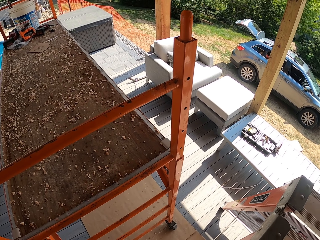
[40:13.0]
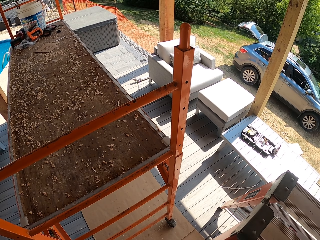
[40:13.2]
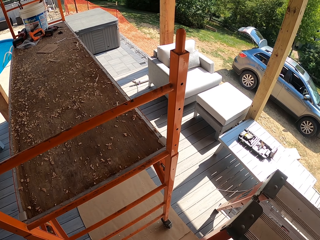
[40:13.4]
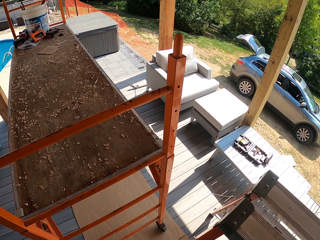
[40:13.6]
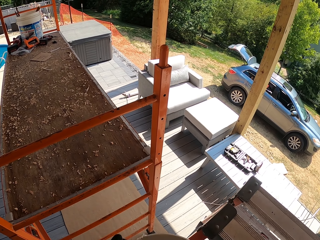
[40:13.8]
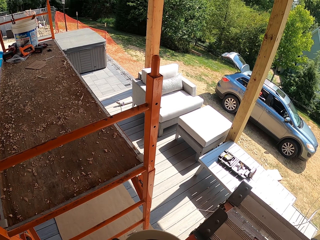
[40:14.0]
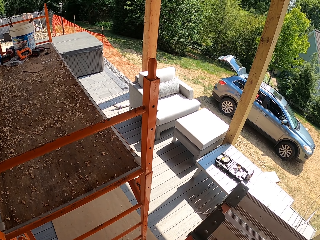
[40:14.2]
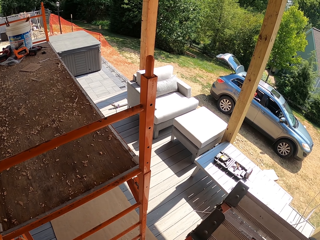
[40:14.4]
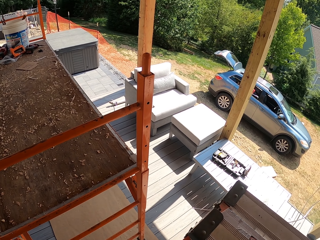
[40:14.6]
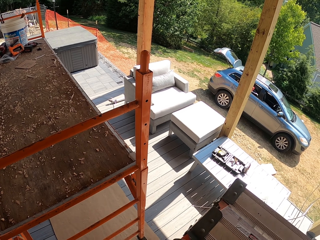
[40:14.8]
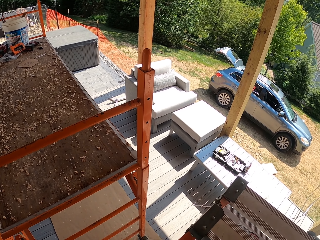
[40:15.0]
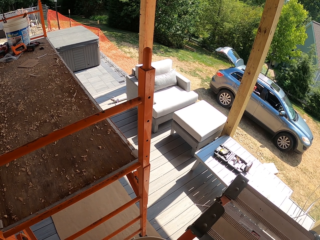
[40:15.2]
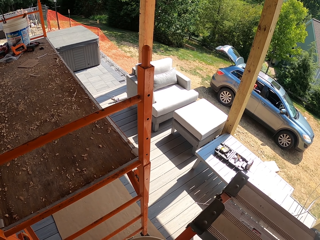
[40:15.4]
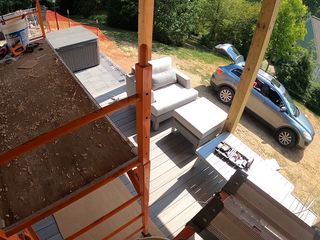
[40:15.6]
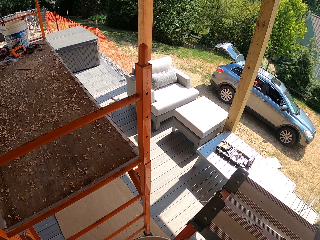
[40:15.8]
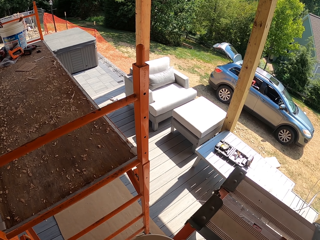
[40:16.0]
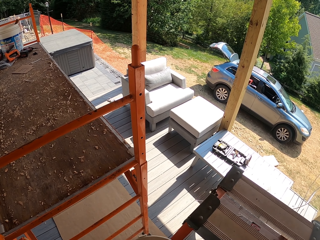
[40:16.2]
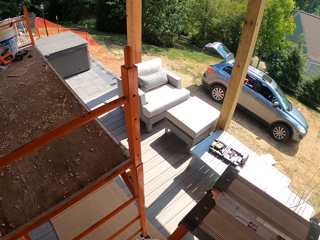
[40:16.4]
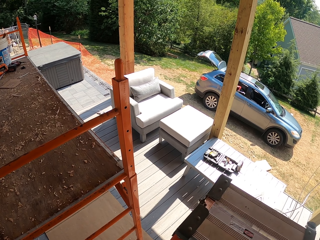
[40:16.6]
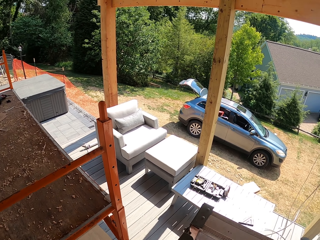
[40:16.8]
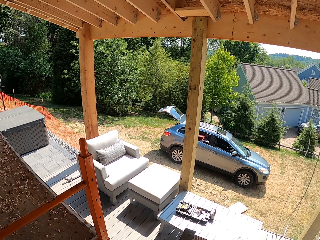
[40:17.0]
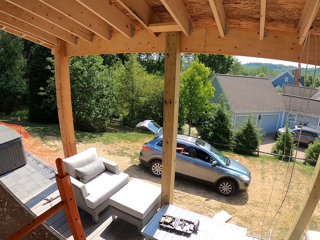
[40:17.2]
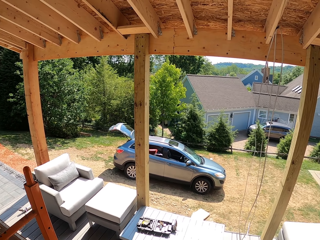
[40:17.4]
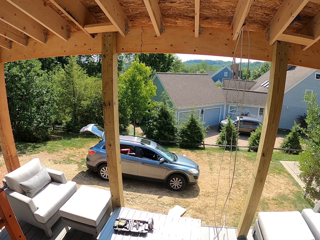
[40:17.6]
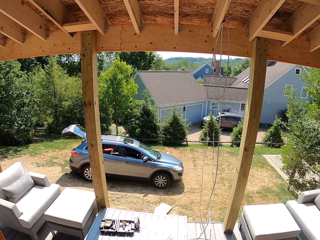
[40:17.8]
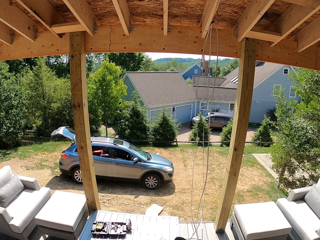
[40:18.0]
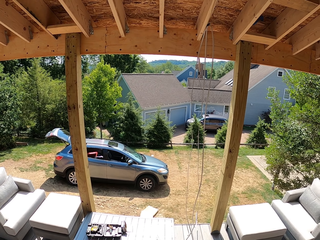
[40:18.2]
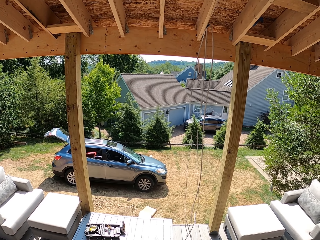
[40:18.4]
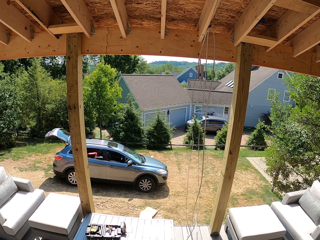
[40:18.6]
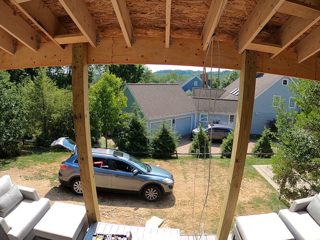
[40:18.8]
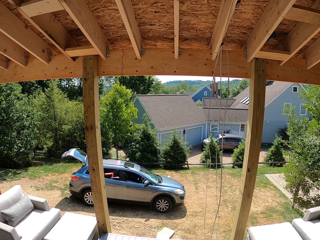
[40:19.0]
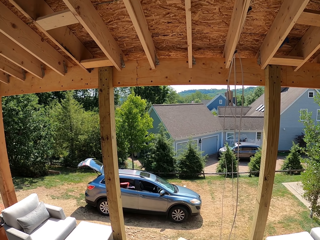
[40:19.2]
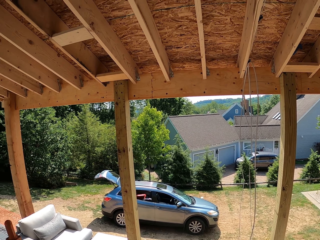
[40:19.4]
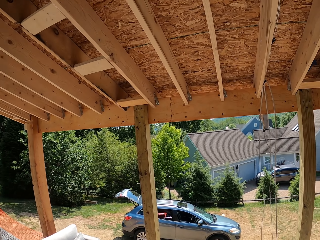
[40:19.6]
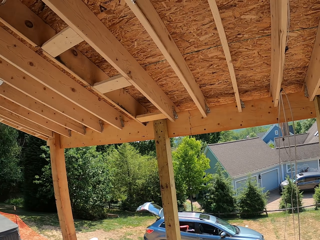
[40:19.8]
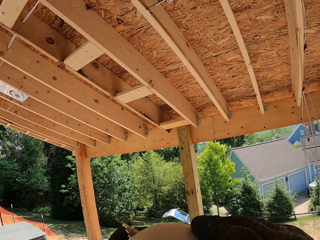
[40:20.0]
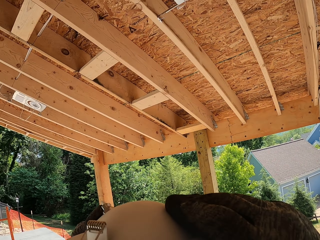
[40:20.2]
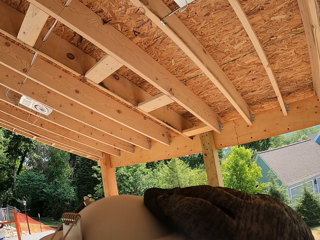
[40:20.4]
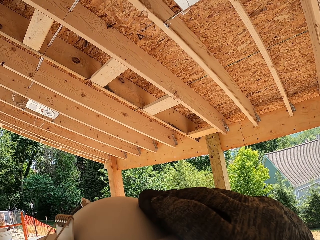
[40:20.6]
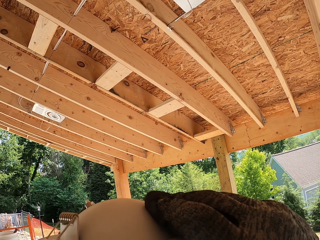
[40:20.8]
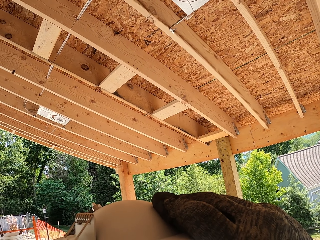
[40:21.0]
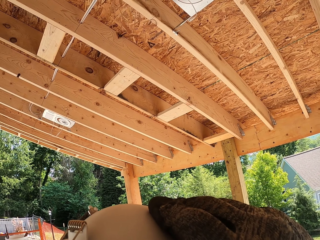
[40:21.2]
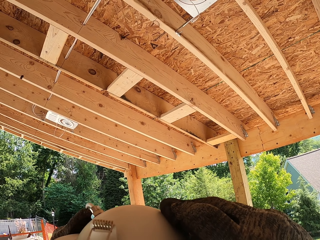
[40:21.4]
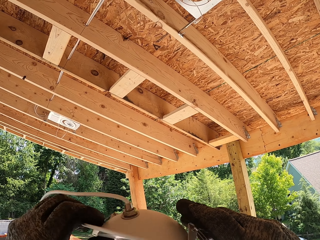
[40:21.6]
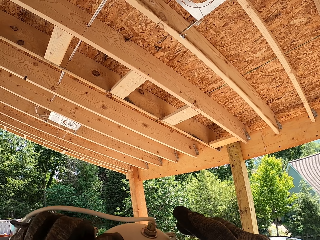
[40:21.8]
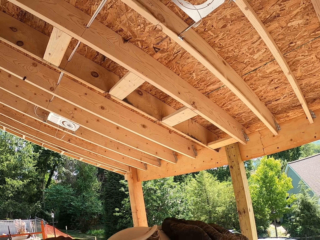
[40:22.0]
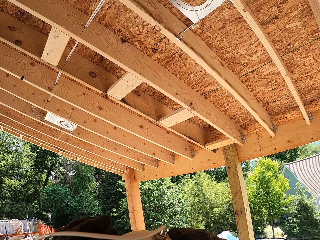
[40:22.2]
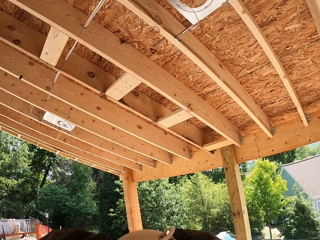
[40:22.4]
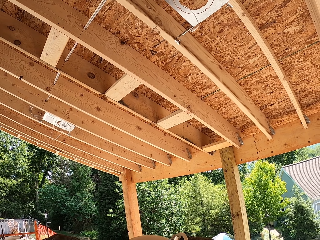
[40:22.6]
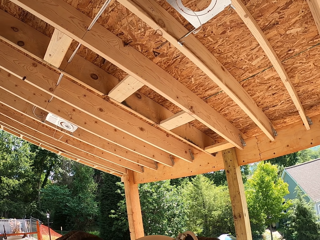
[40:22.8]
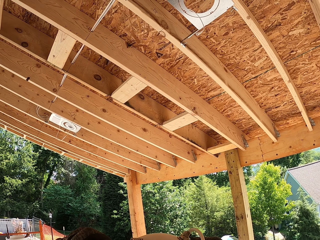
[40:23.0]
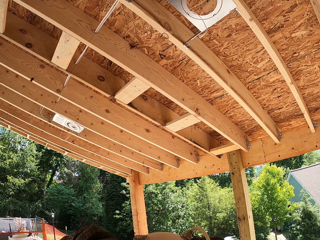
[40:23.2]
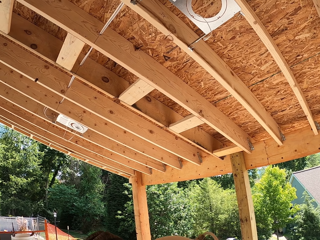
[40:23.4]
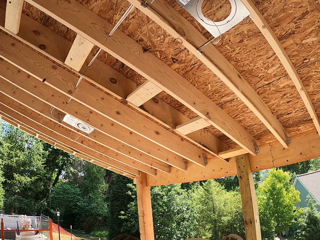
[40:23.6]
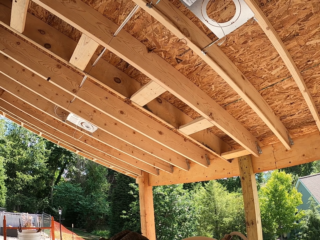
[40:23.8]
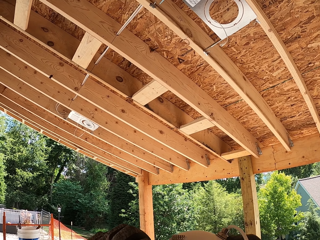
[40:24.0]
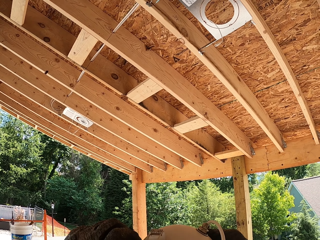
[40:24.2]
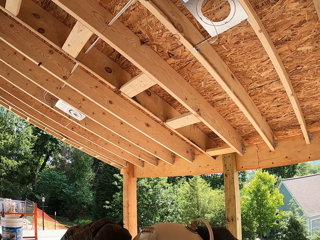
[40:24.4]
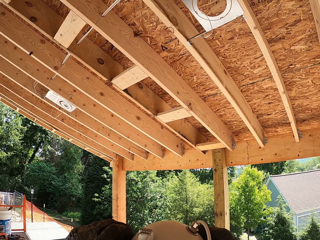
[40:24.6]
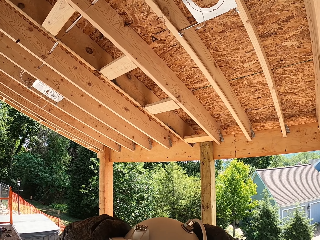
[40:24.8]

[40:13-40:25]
The camera wearer looks around. They gaze up at the ceiling. They hold the LED light. They lift the circular bulb.

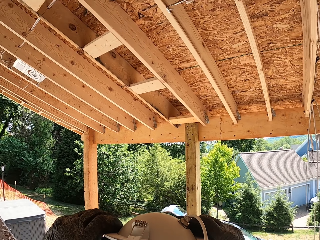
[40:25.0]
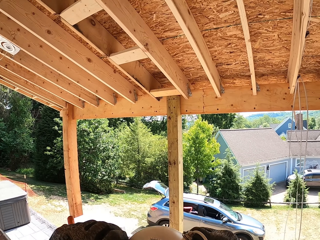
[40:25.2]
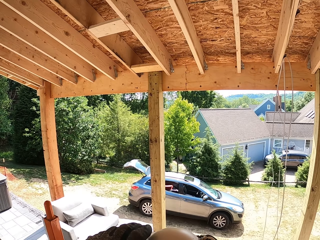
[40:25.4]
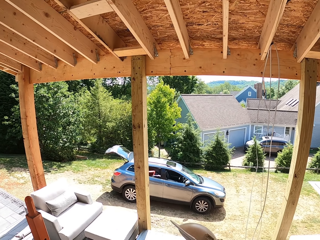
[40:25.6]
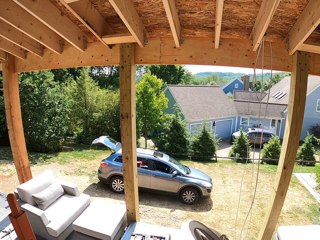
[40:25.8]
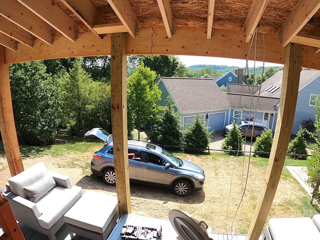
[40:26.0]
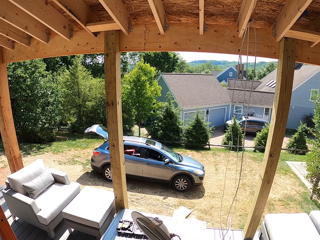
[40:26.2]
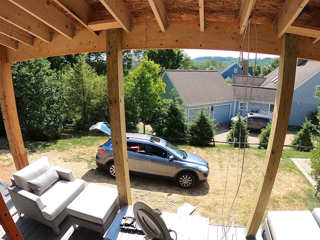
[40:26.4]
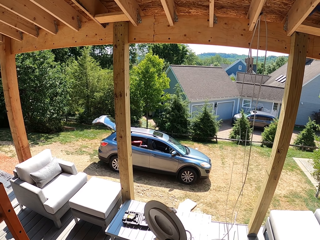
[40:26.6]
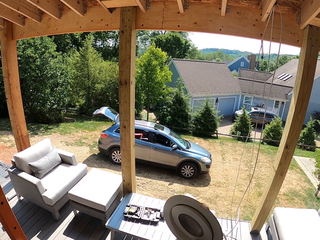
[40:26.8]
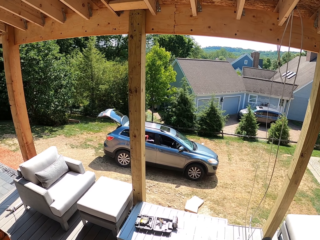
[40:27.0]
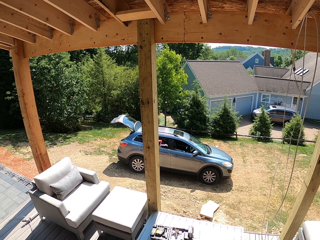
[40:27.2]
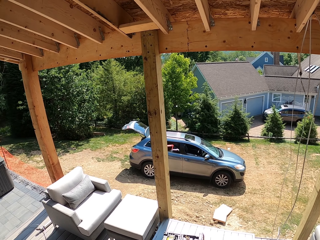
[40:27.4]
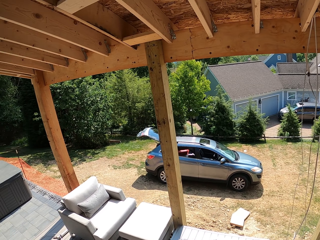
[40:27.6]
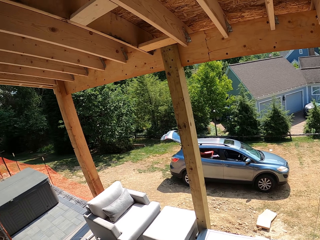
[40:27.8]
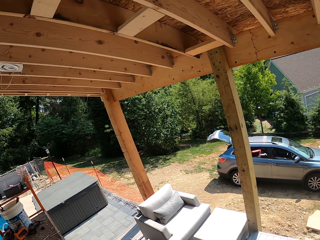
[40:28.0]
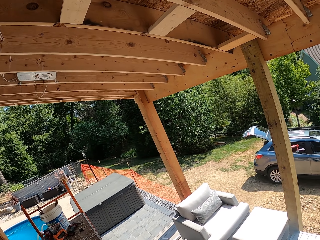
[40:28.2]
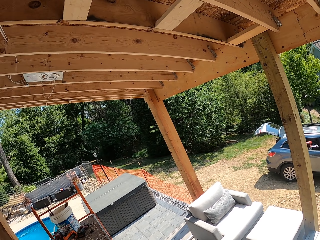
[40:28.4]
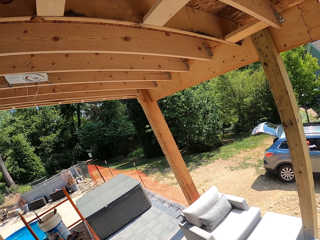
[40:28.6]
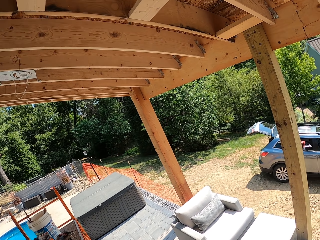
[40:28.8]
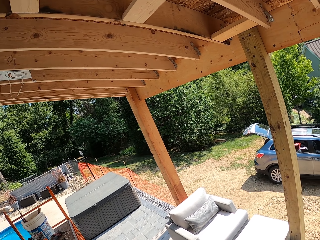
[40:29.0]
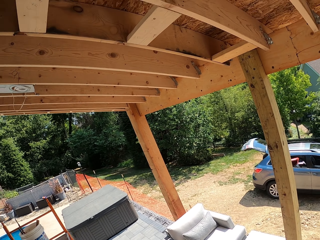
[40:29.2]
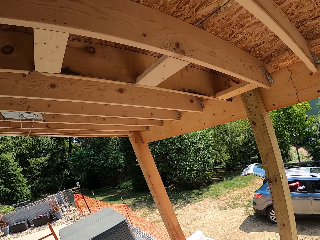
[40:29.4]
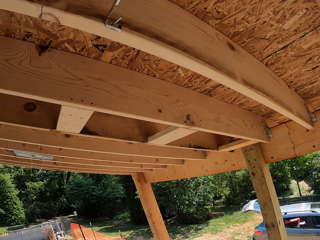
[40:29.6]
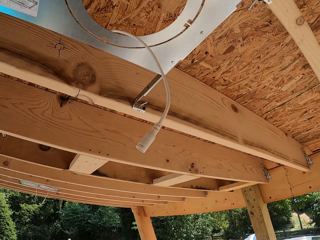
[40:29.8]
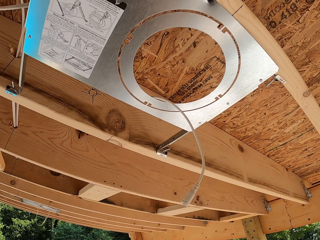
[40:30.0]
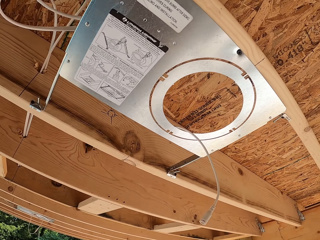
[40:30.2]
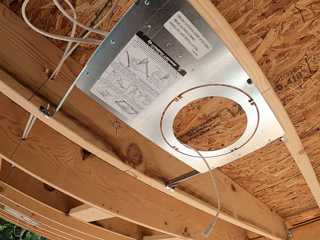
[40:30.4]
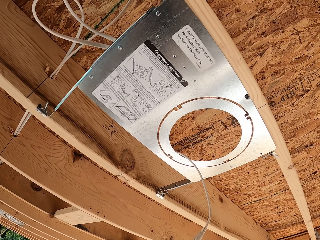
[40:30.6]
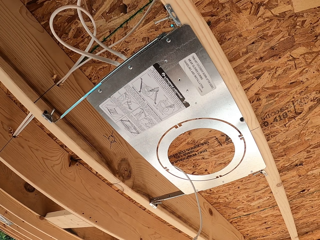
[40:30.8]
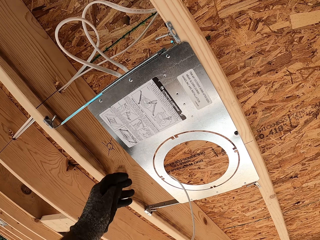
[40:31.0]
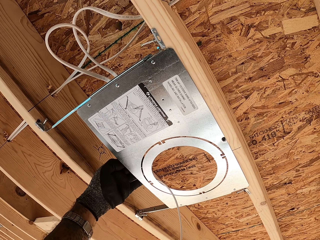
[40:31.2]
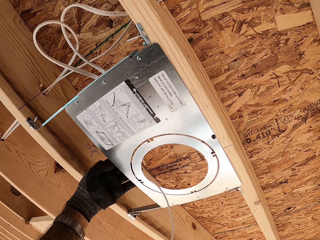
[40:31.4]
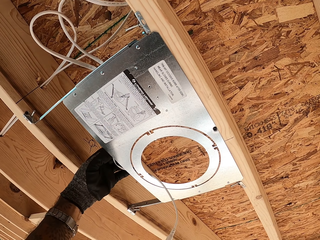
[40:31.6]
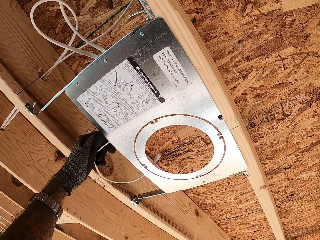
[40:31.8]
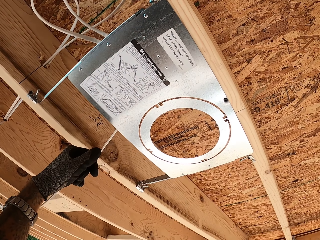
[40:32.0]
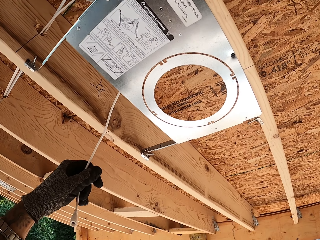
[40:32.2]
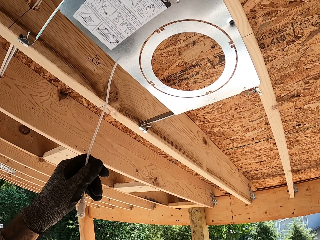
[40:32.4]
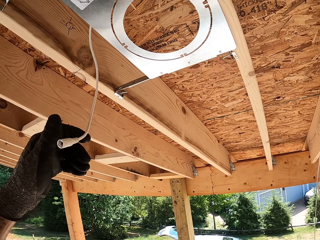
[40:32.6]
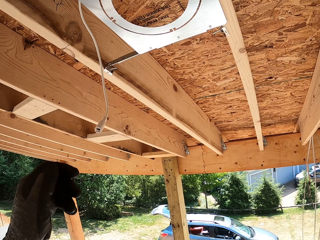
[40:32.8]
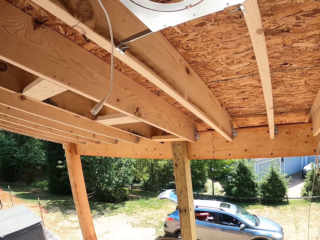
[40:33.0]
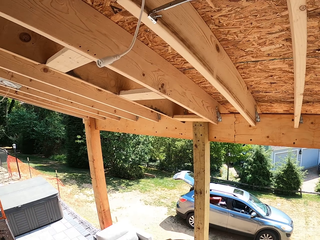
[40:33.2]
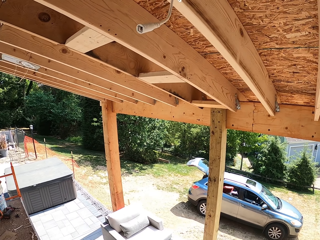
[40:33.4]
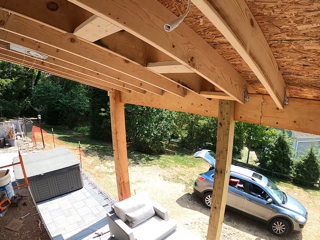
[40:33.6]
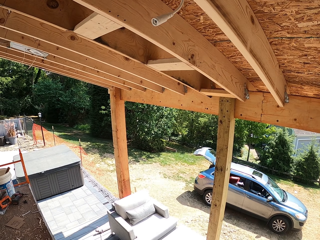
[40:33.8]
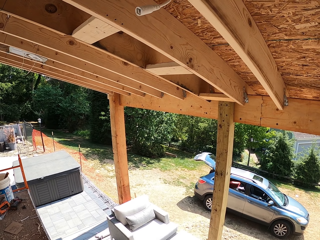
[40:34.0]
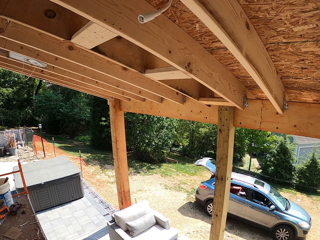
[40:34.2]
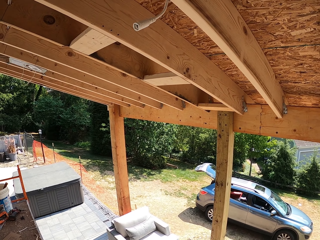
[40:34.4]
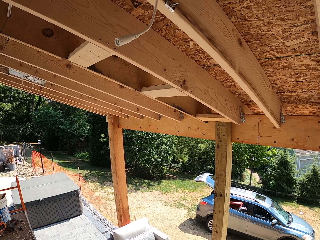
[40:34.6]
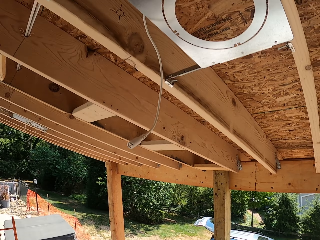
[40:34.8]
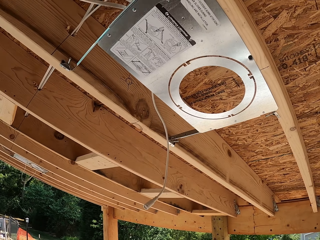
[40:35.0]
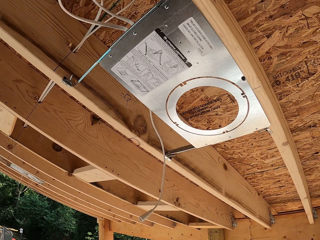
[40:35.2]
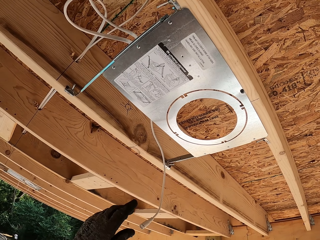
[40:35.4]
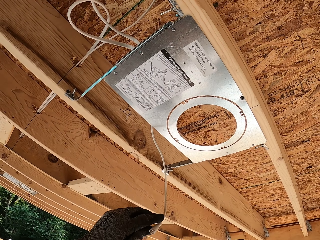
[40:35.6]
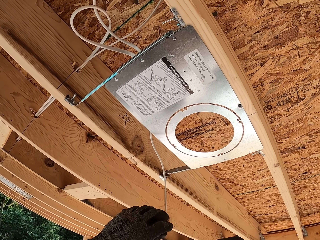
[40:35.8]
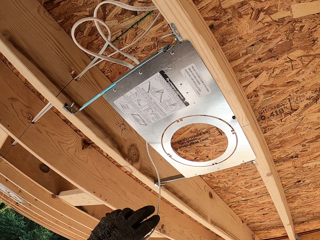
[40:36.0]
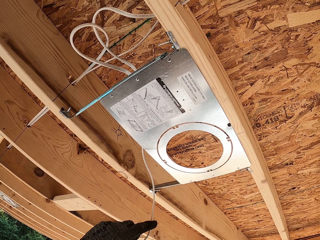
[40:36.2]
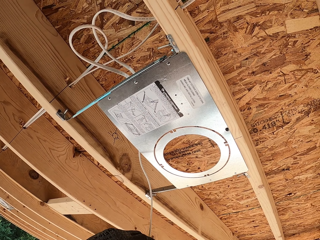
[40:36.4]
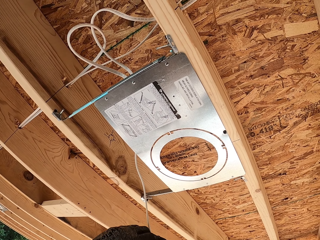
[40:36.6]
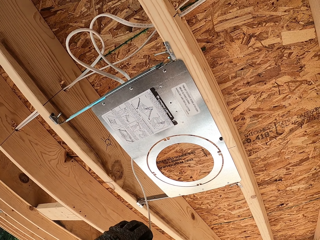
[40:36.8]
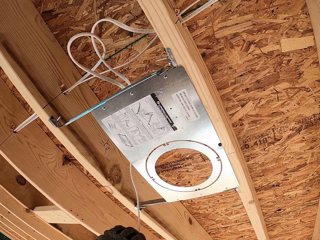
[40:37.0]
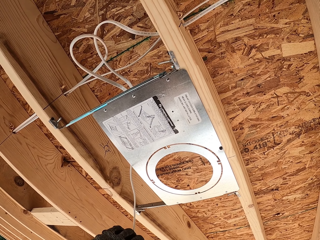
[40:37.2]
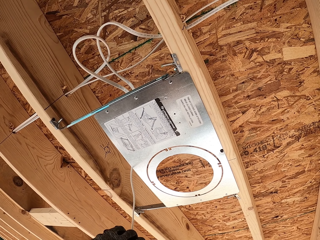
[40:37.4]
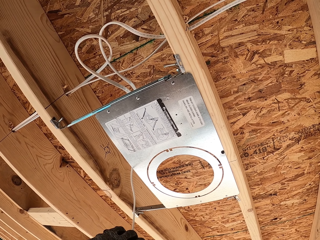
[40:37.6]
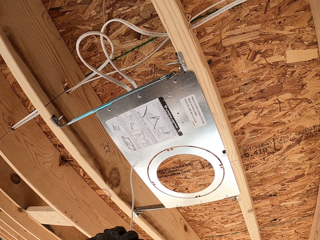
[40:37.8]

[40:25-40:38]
The camera wearer pulls a wire from the LED cover. They touch a cable. They connect the wire to the LED light.
